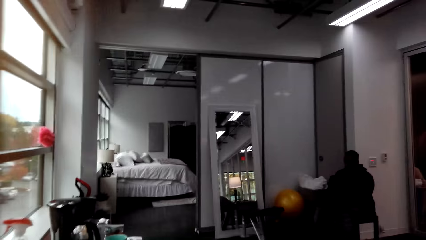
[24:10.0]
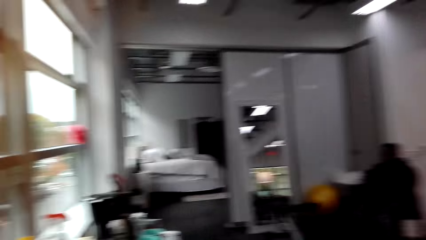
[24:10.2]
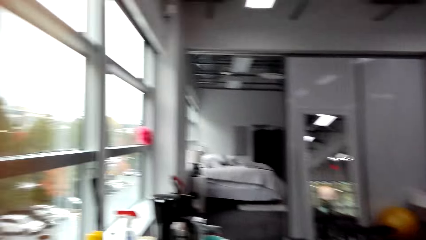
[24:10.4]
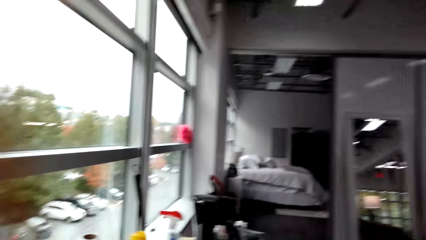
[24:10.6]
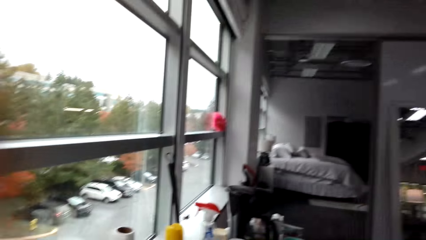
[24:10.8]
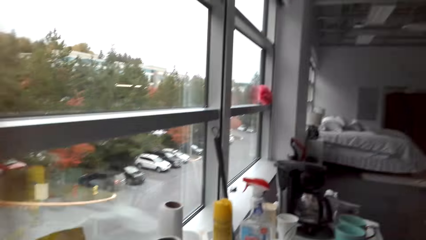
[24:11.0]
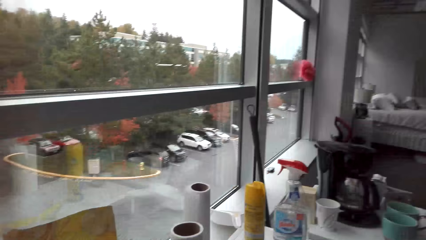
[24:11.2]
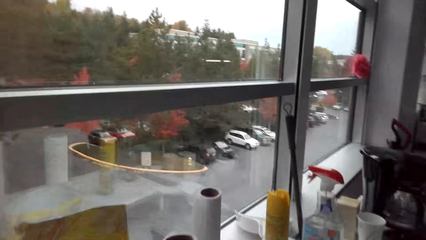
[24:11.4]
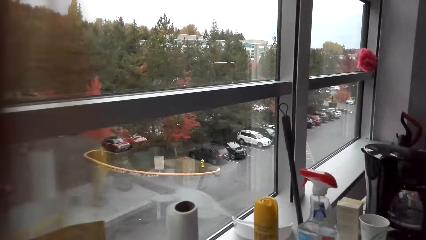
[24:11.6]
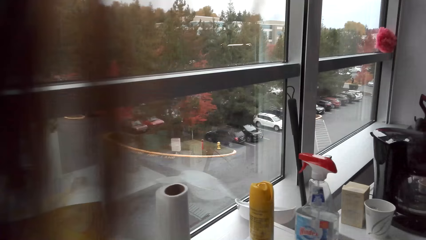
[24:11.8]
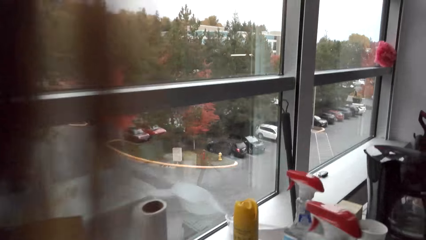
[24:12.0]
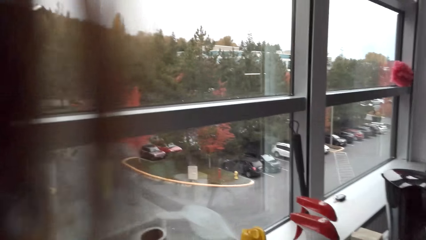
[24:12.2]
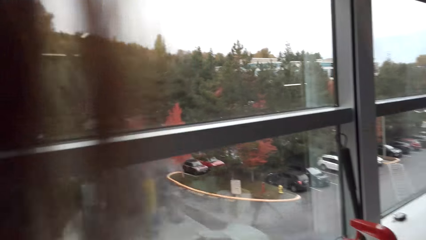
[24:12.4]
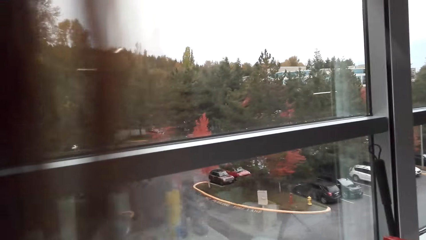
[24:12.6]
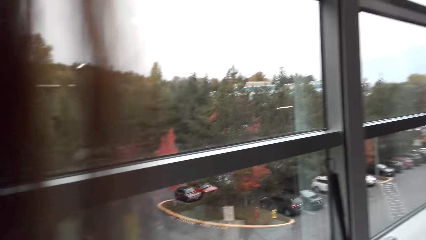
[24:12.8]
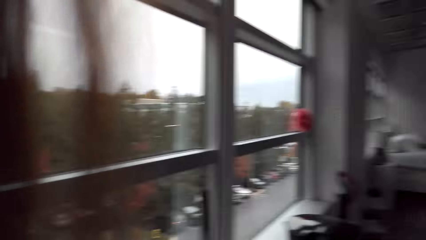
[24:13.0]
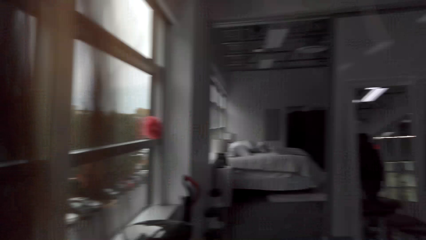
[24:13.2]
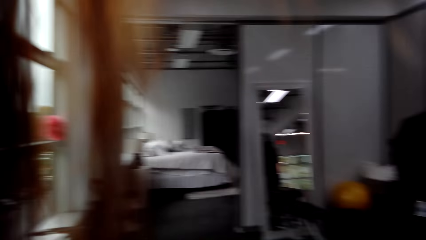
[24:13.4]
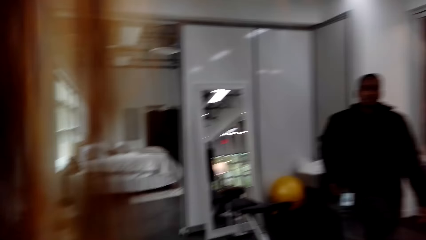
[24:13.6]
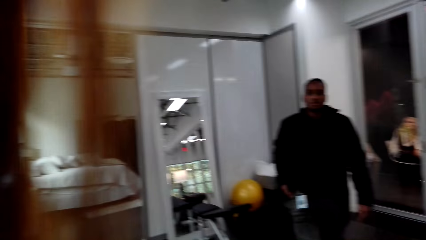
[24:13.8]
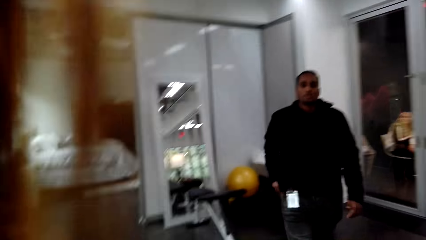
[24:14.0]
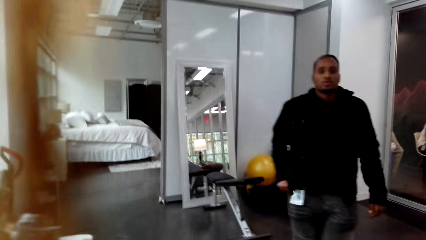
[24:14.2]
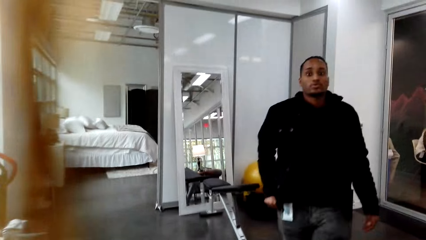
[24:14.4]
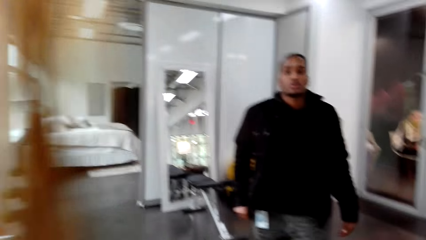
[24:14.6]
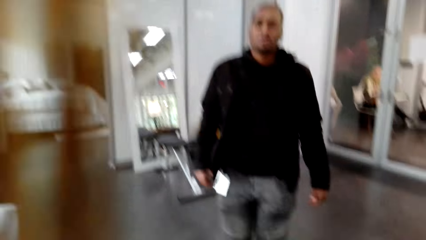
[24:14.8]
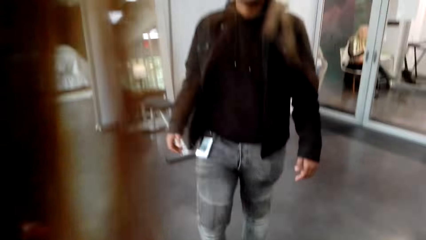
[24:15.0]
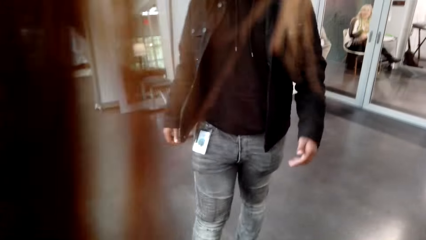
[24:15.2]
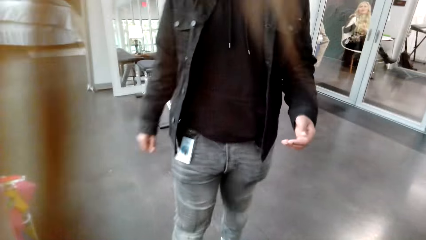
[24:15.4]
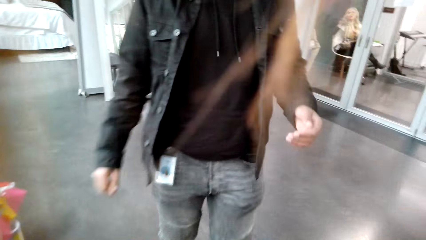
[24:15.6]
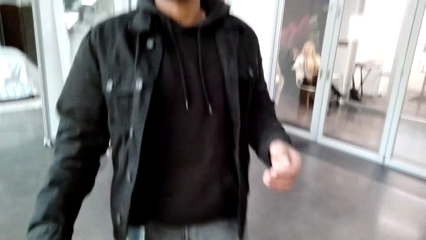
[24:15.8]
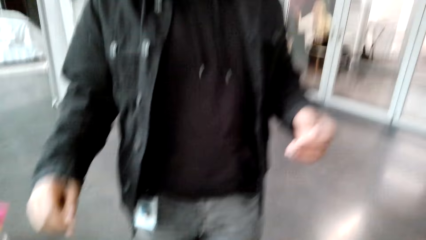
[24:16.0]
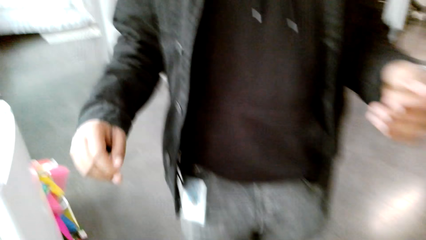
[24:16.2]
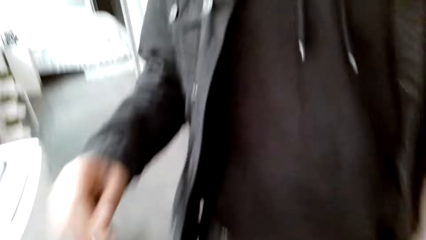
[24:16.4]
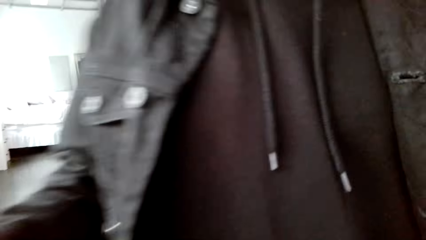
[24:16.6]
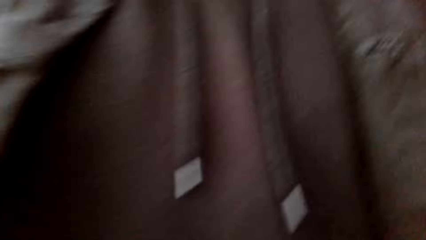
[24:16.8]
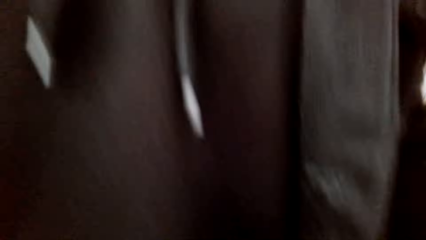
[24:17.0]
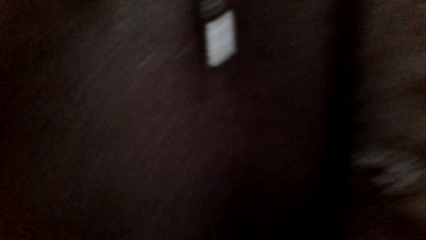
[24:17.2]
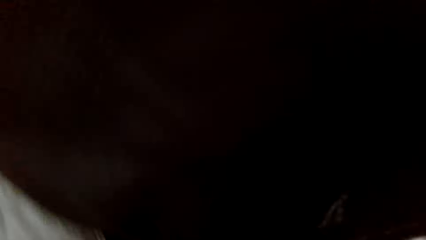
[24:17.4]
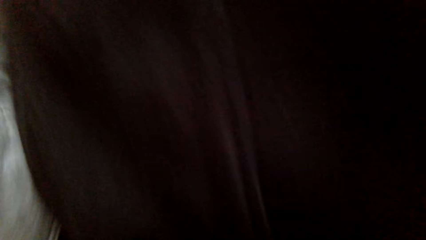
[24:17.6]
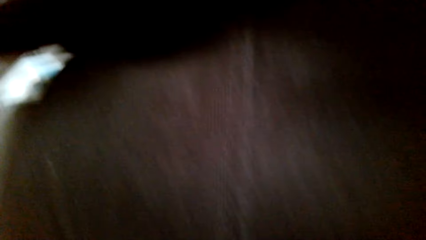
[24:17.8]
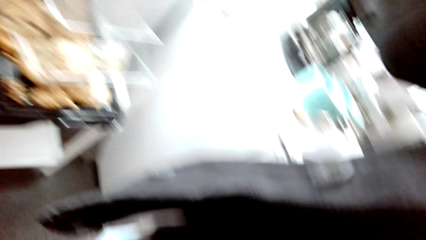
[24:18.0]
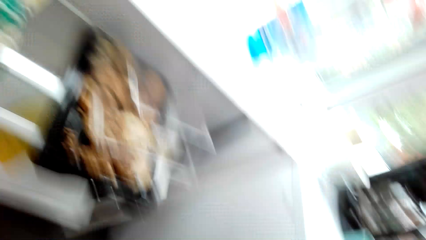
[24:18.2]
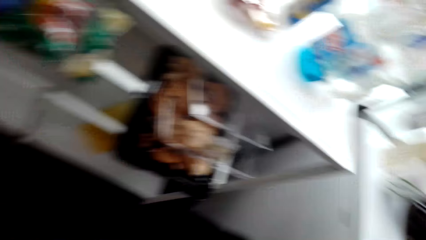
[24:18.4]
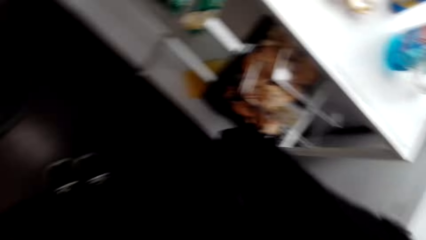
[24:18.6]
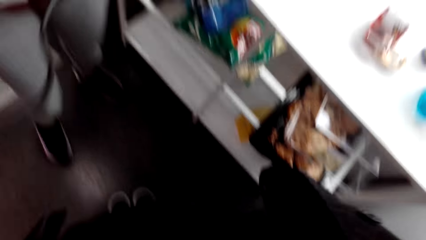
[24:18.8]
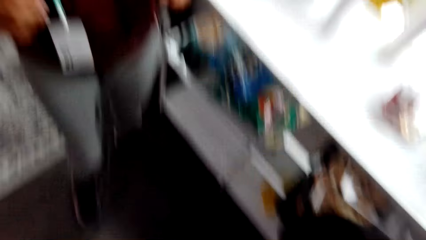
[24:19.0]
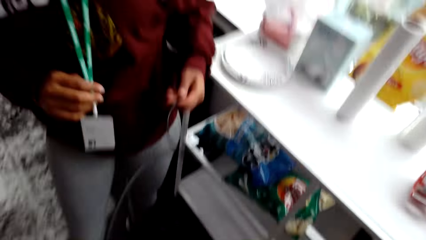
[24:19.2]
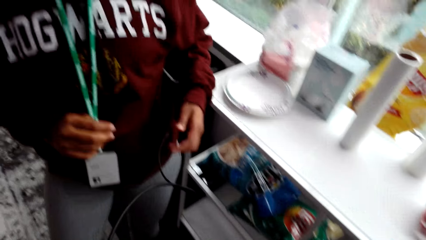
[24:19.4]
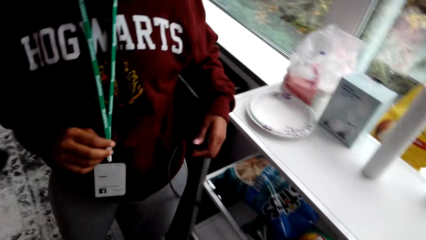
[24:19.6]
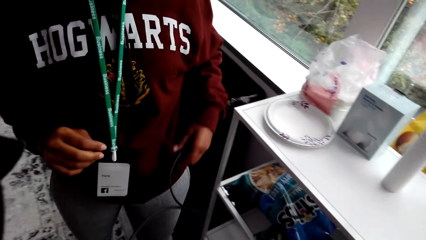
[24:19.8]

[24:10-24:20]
The camera wearer stares at a man. They stare at the window. They walk around. They stare at the man. The man walks towards the camera wearer.
